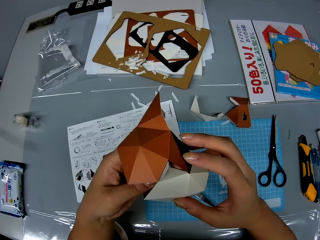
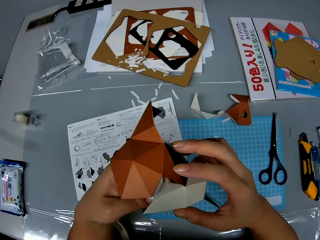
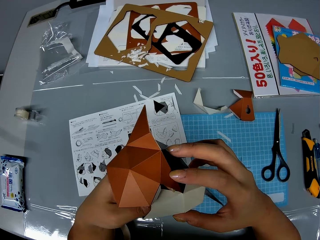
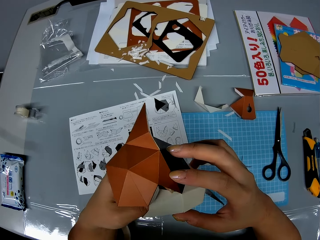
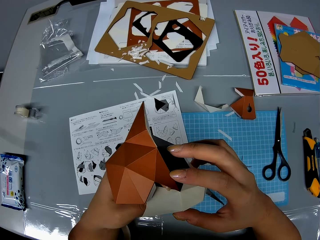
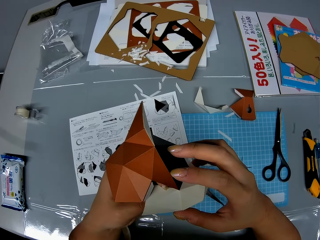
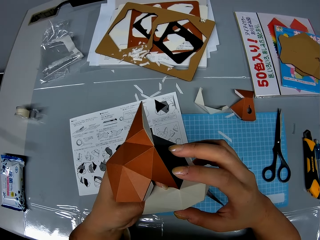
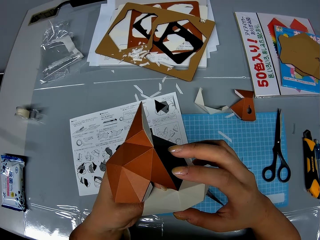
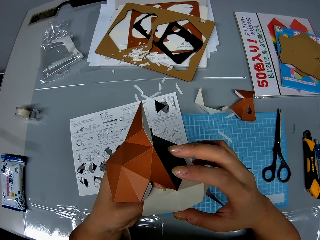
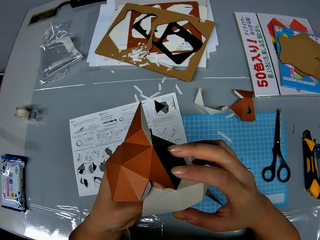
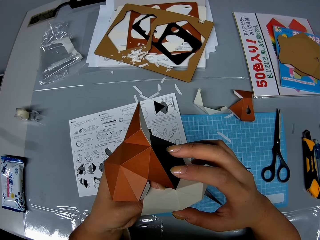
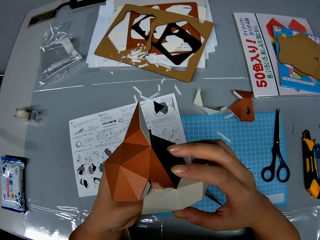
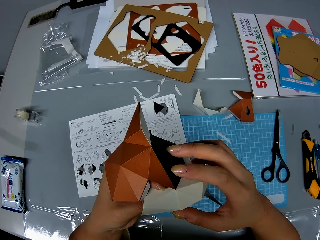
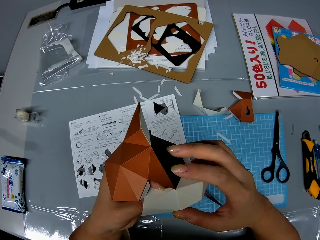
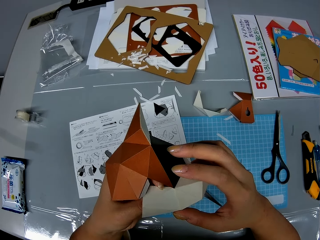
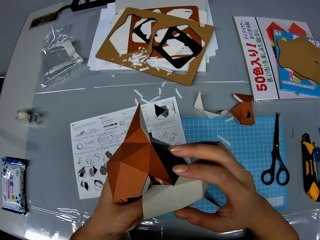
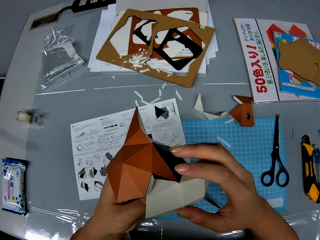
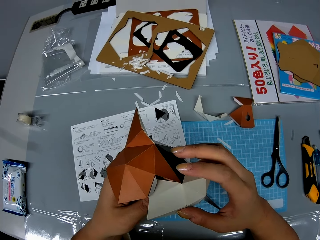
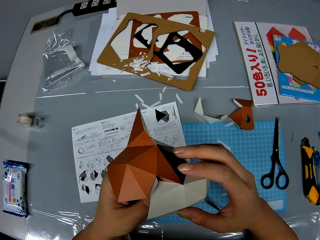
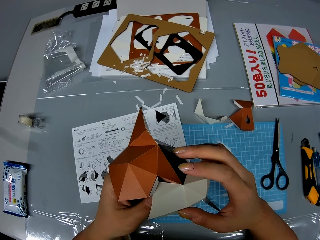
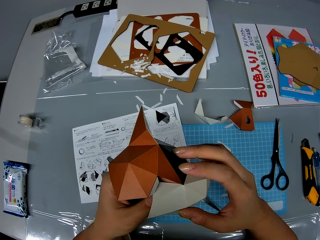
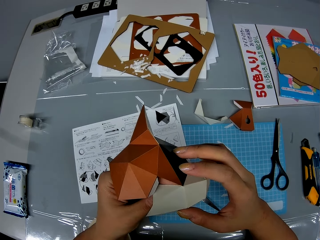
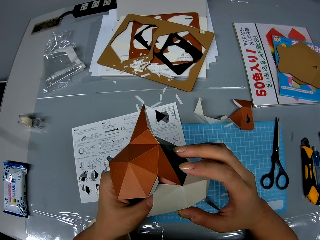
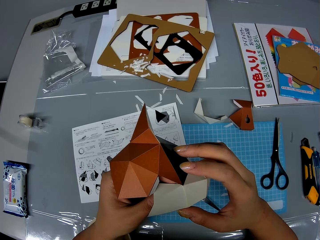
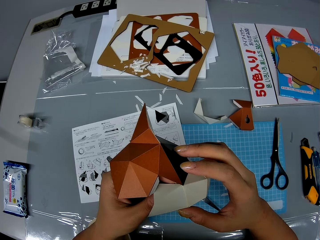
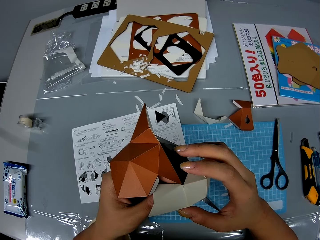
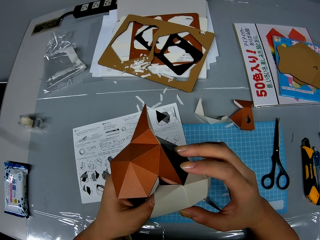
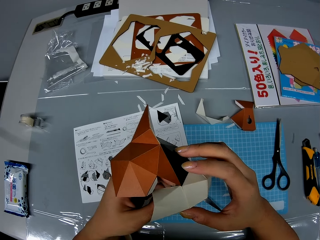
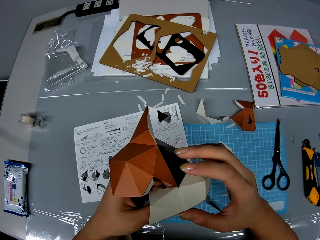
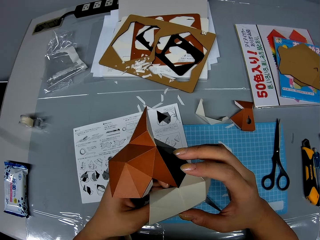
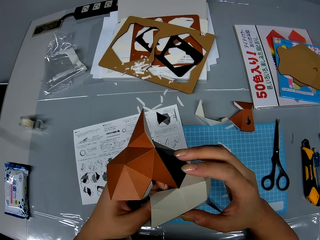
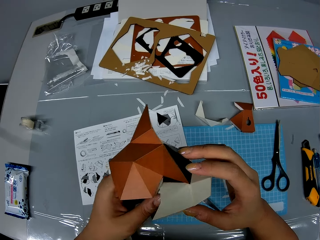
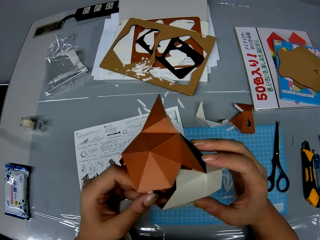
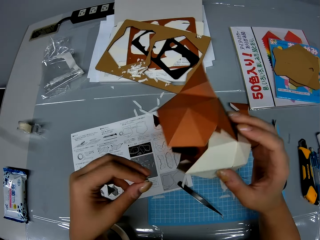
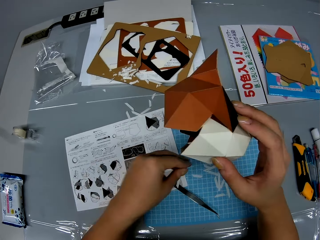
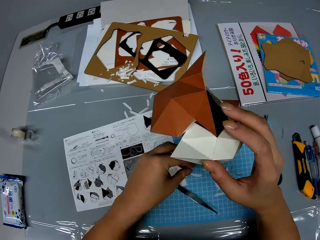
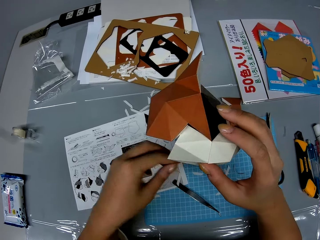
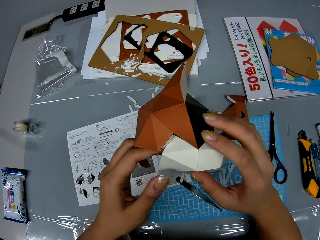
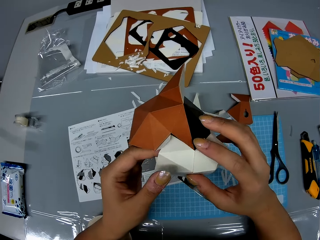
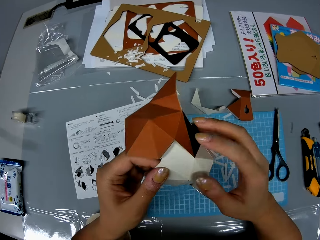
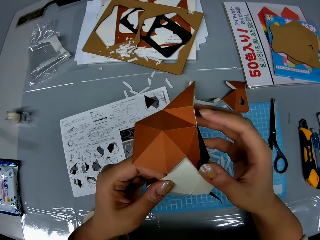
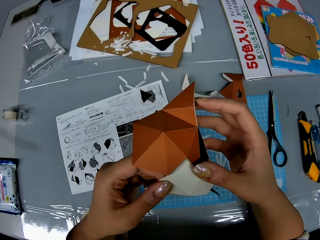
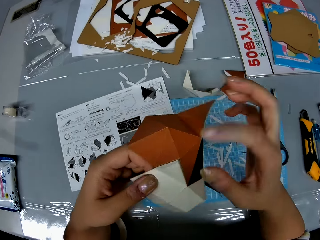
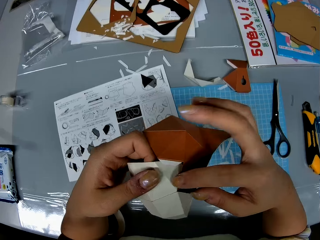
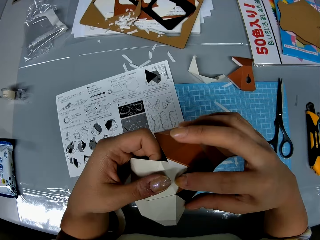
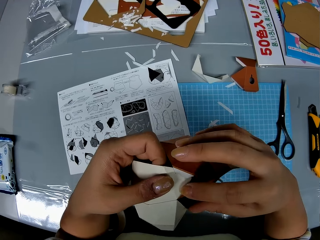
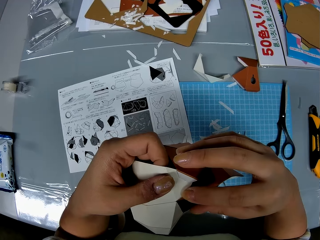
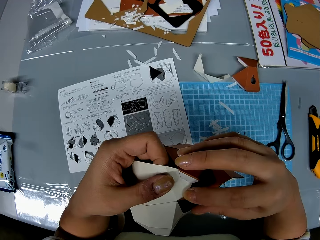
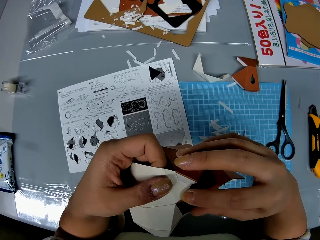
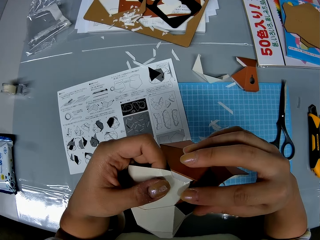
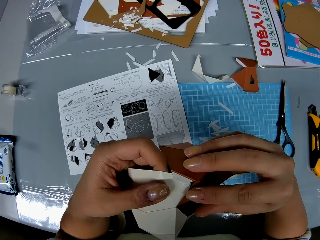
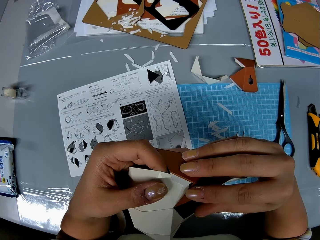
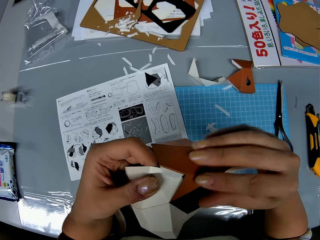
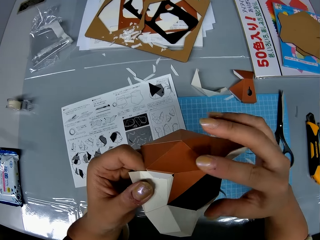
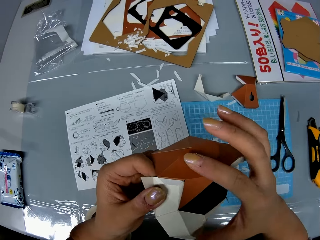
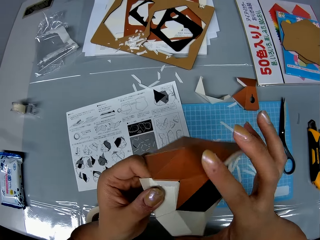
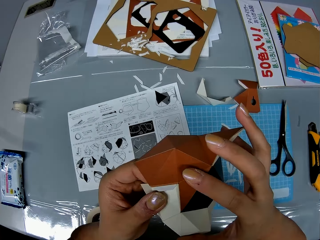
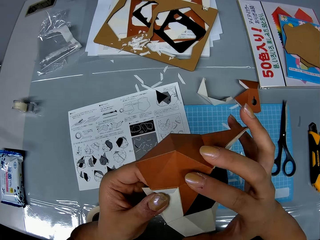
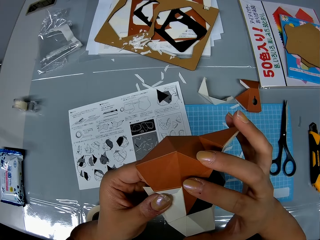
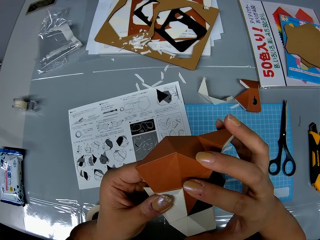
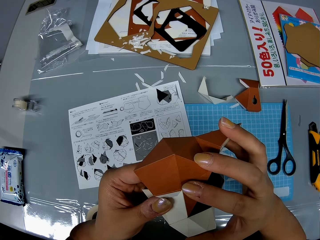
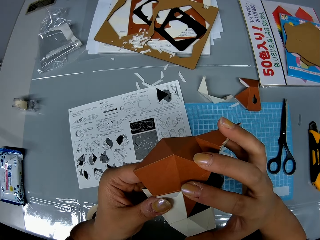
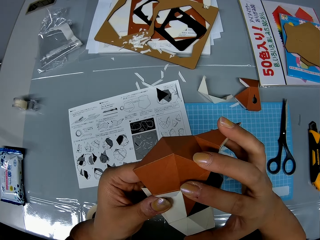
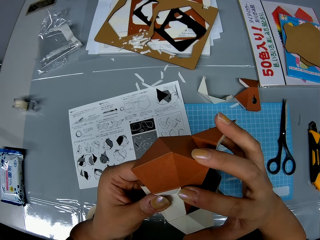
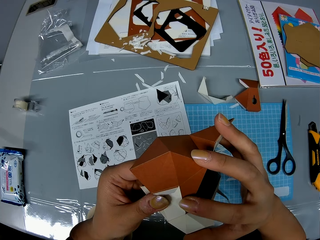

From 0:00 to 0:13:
The camera wearer holds a paper craft or model in her hands. She adjusts the paper craft in her hands. She removes a double sided tape in the paper craft. She puts the double sided tape from the paper craft on the table. She holds the model. She adjusts the paper craft in her hands.

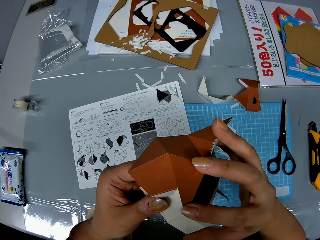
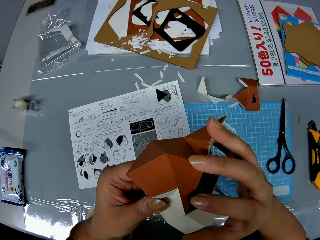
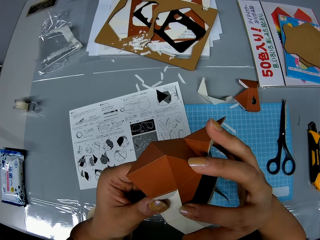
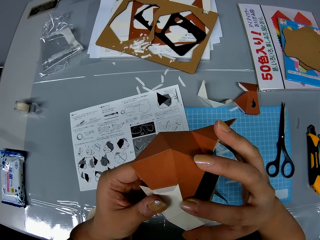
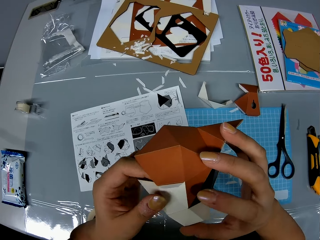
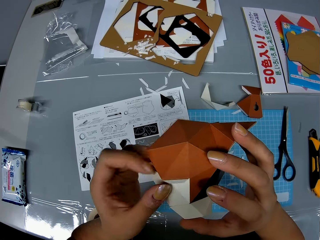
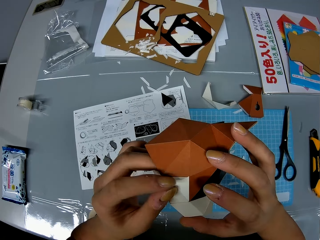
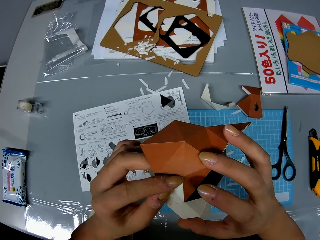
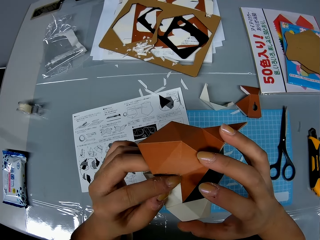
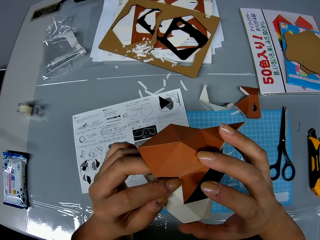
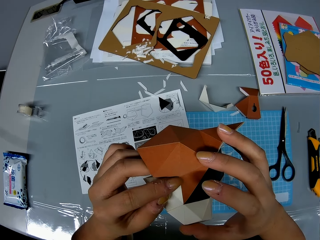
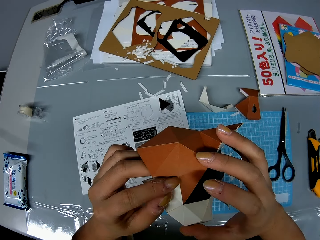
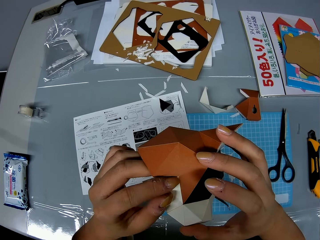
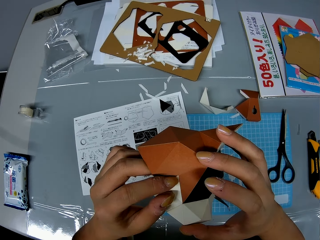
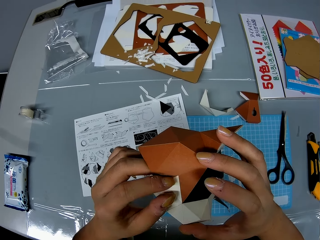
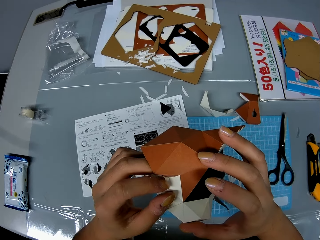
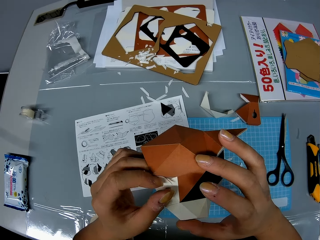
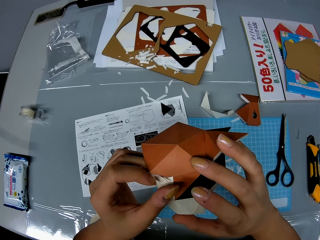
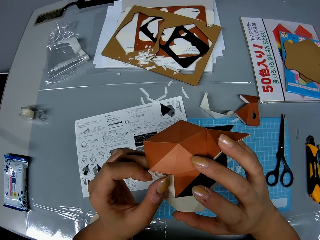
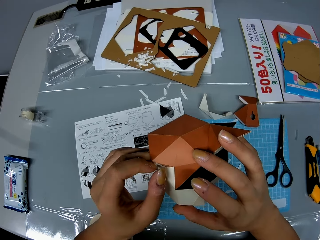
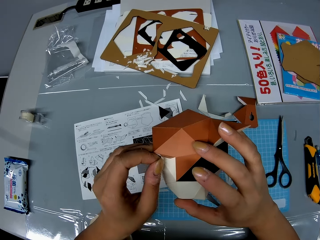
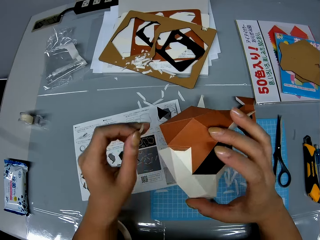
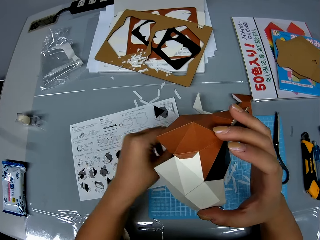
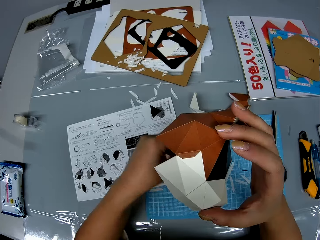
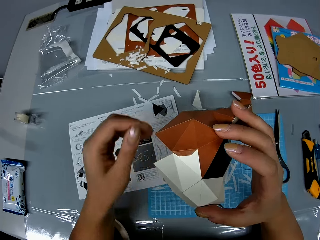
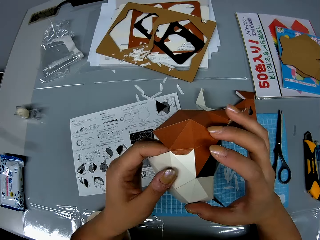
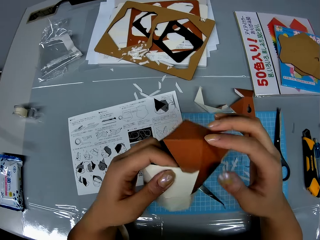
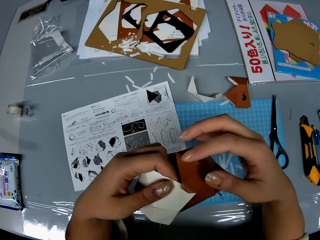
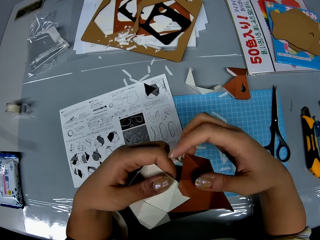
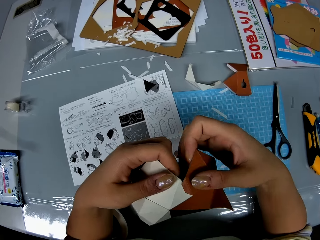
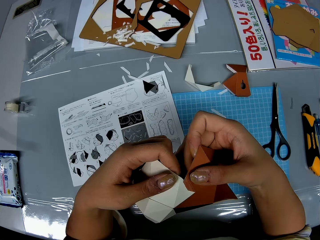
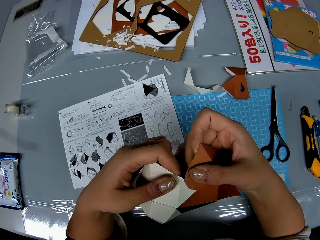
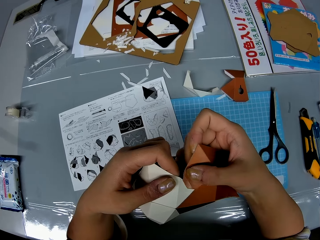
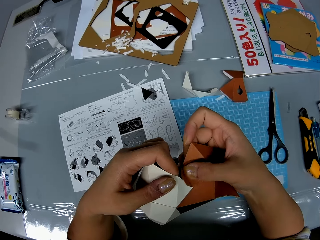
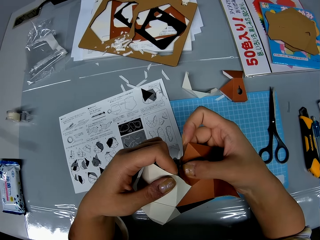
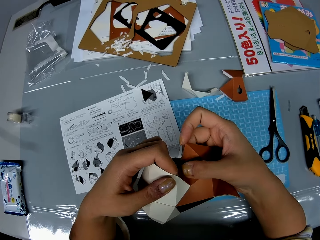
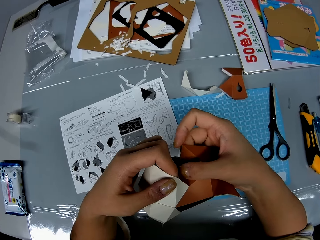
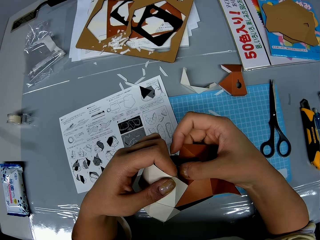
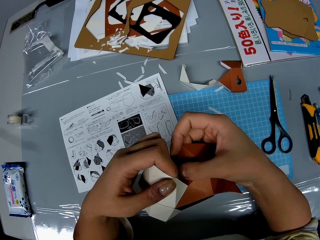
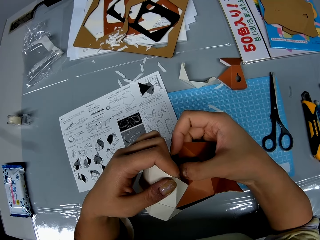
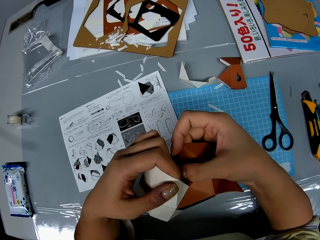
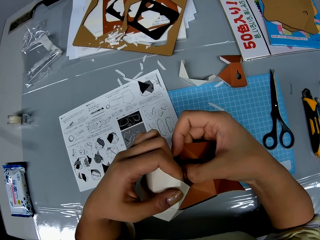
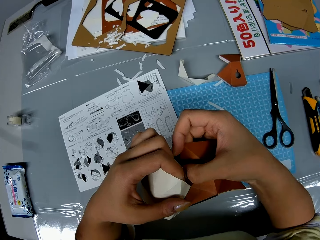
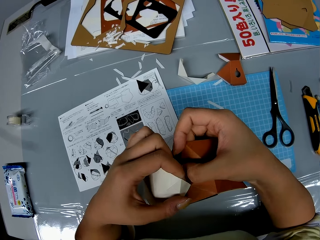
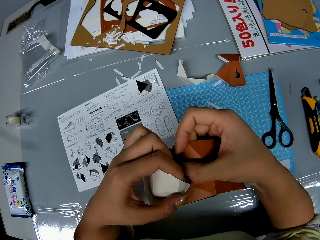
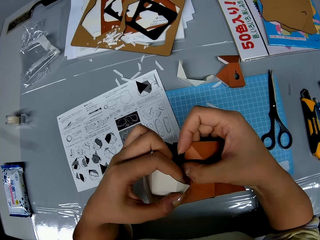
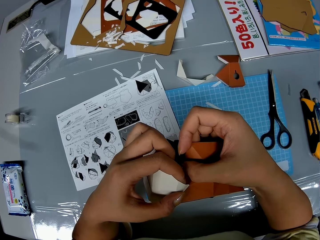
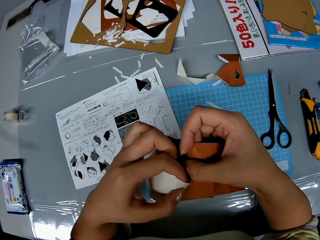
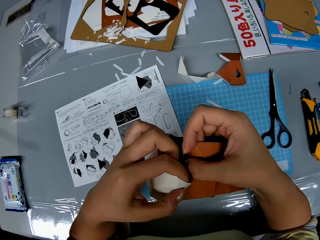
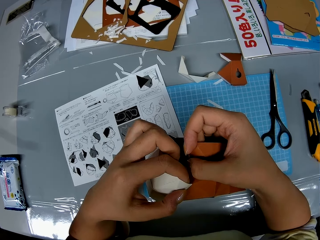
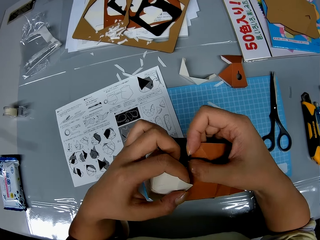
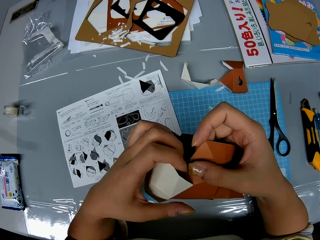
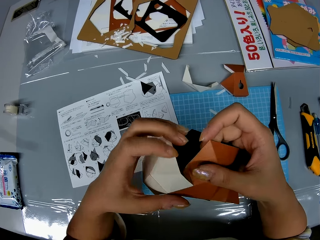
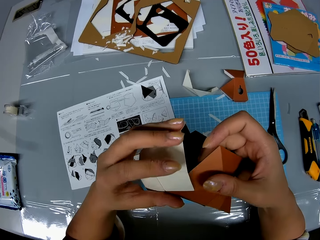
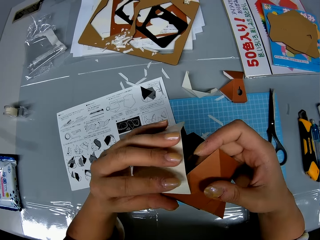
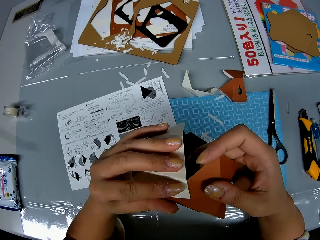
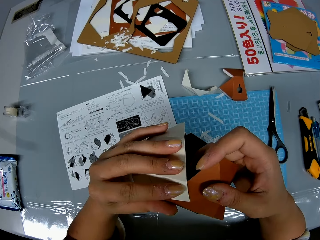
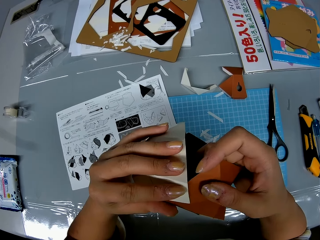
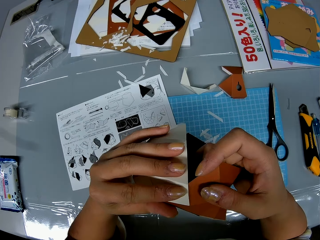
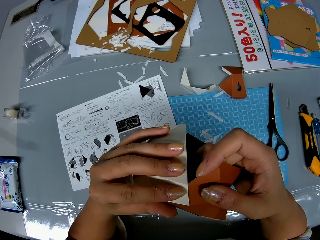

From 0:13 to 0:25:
The camera wearer removes another double sided tape in the paper craft. She puts the double sided tape from the paper craft on the table. She holds the model. She adjusts the paper craft in her hands.
